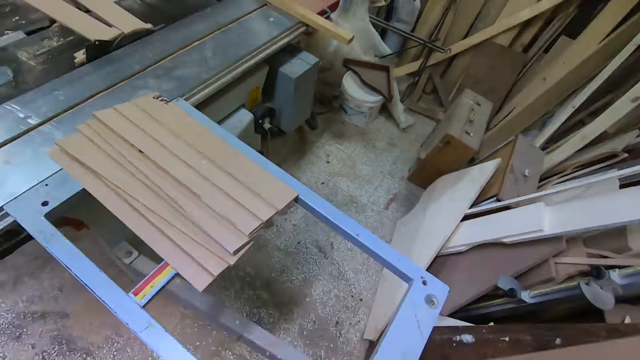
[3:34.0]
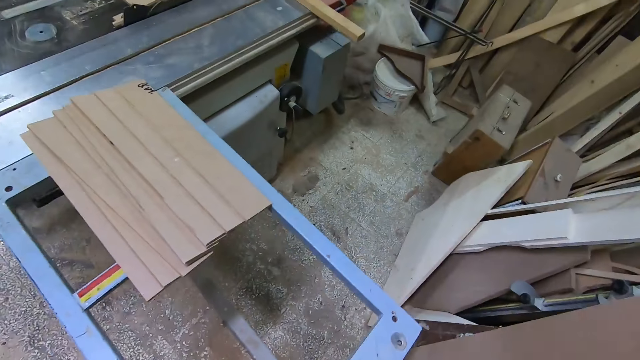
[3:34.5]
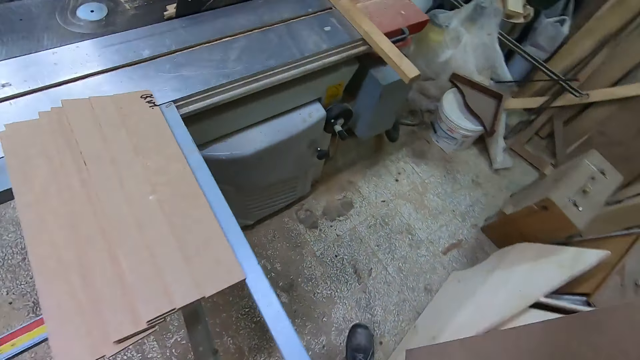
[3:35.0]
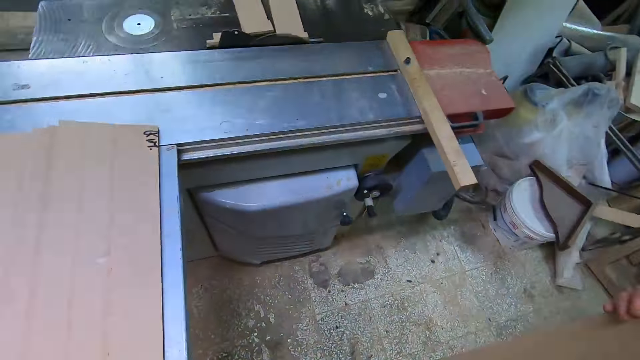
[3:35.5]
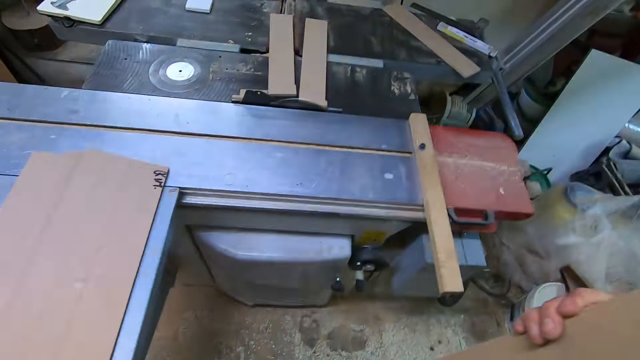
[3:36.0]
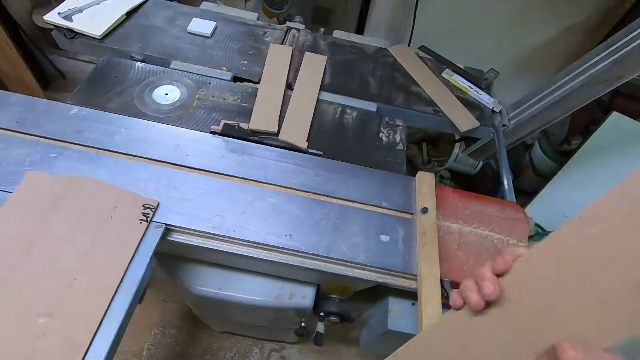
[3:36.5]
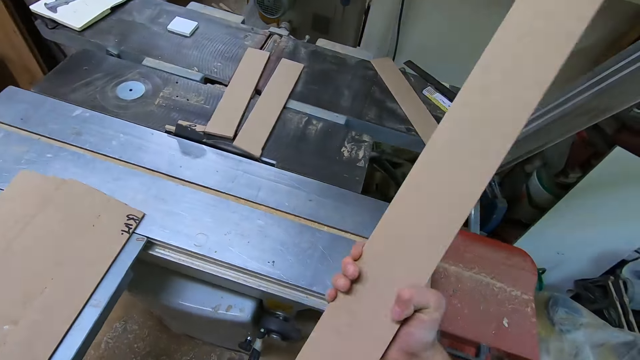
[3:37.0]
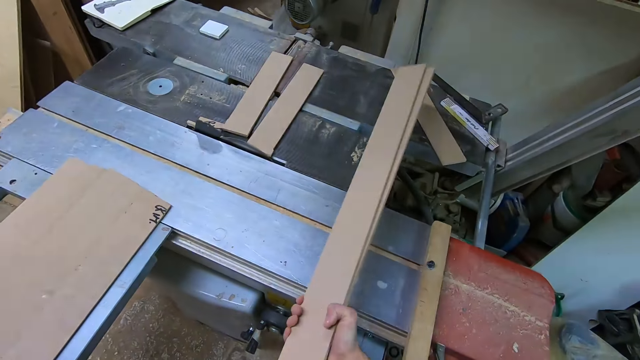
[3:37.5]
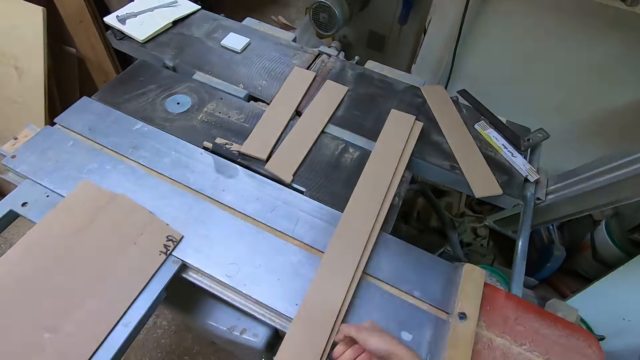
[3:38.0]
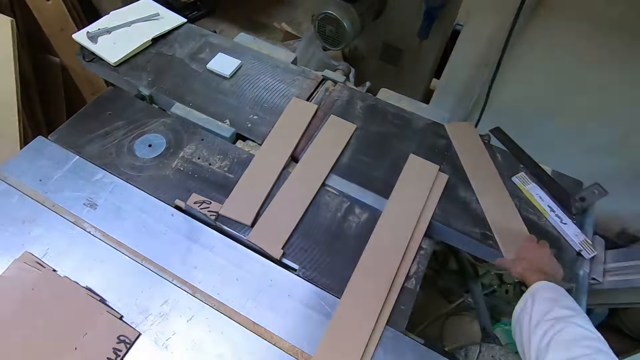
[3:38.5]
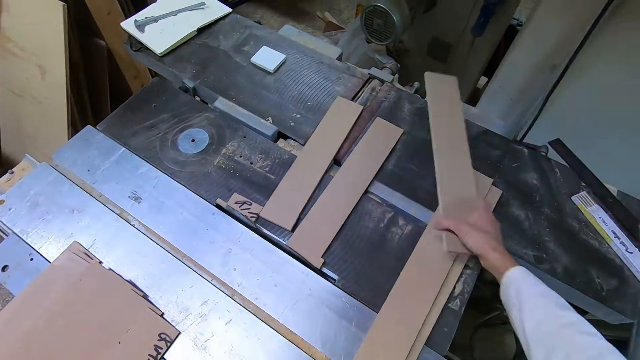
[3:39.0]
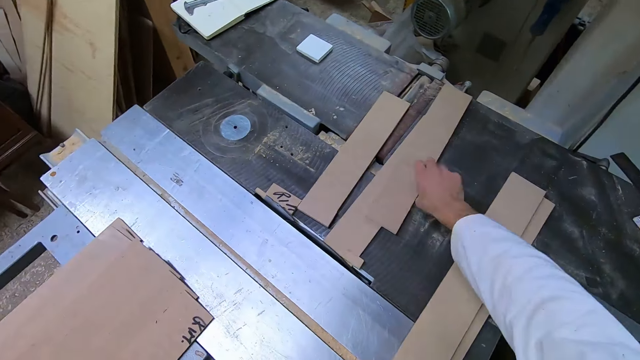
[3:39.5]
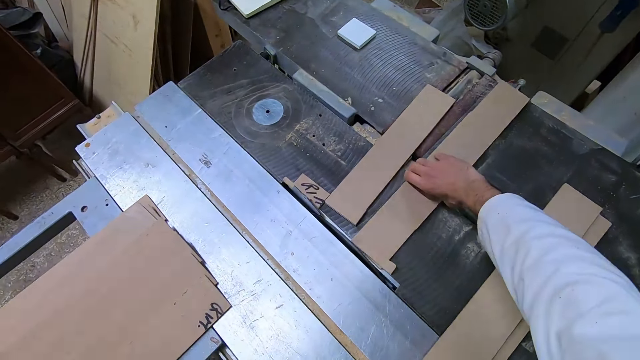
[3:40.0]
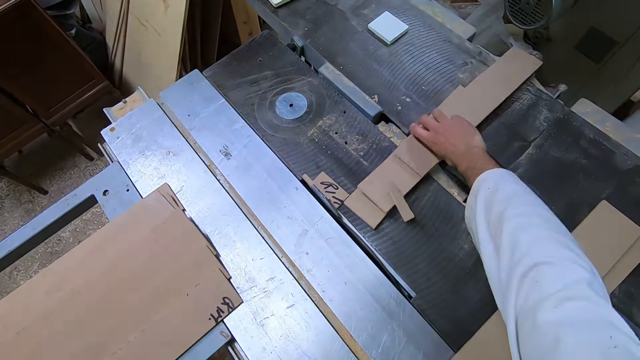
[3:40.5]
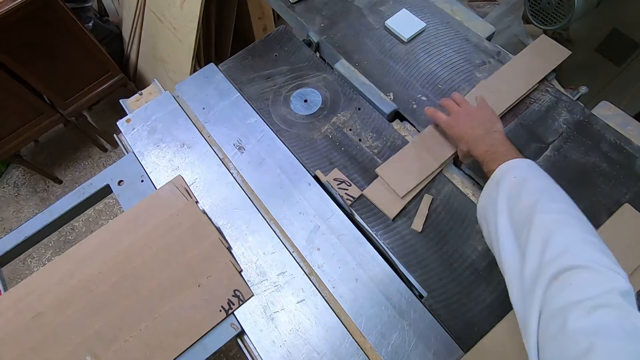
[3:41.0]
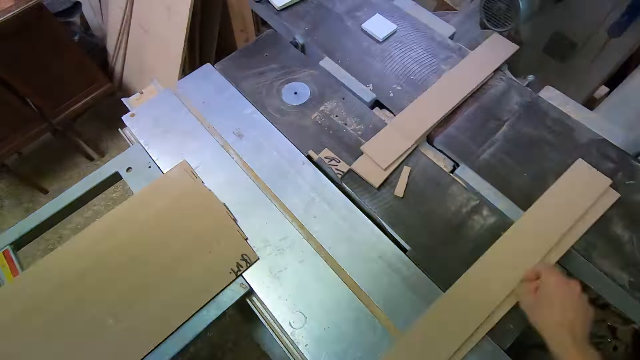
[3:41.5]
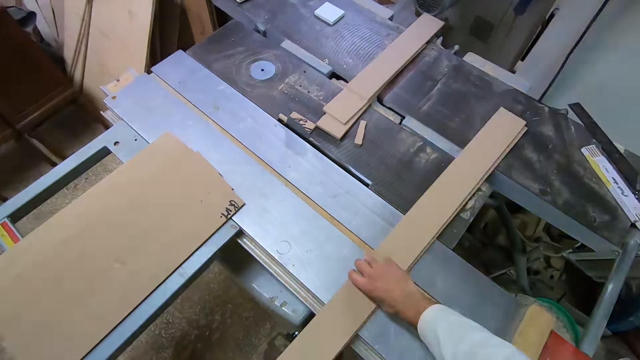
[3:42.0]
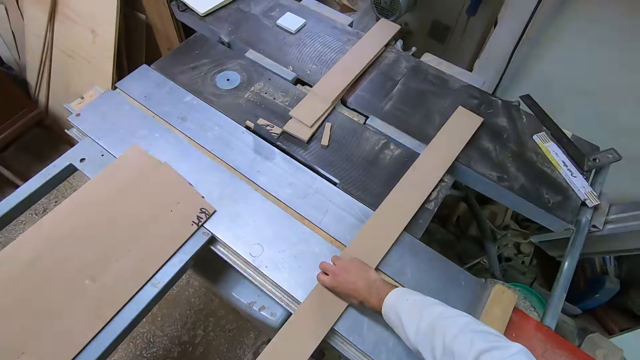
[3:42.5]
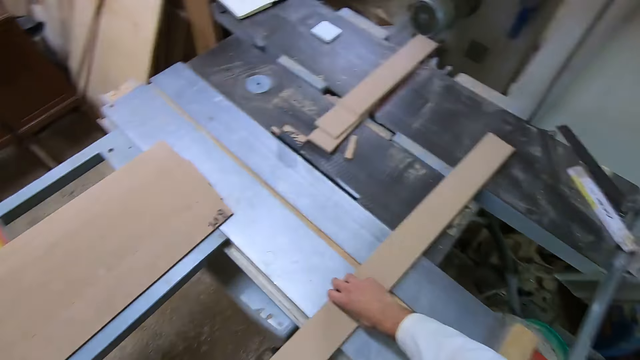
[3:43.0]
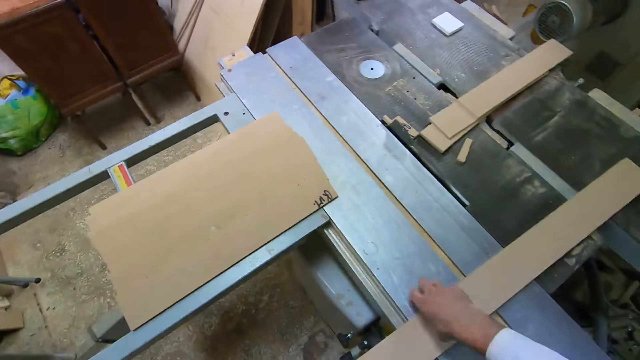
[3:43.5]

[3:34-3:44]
The camera wearer stops in front of the table saw machine. They drop the woods by the table saw machine. They pick up a wood on the side of the table saw machine and hold the timbers. They pack some wood on each other on the side of the table saw machine. They unhand the timber and hold the timber.

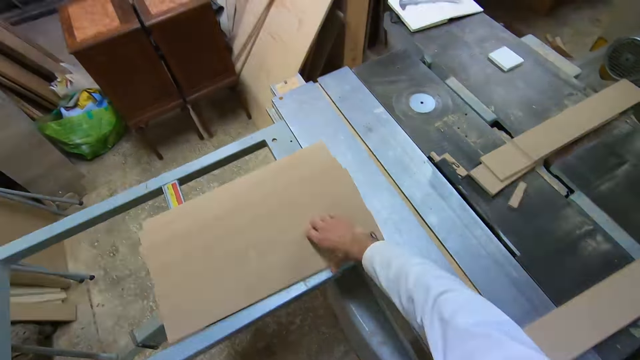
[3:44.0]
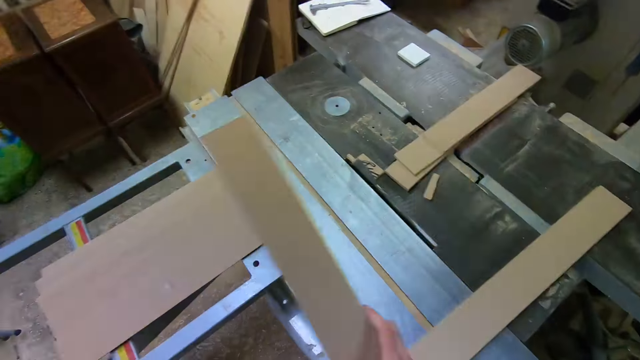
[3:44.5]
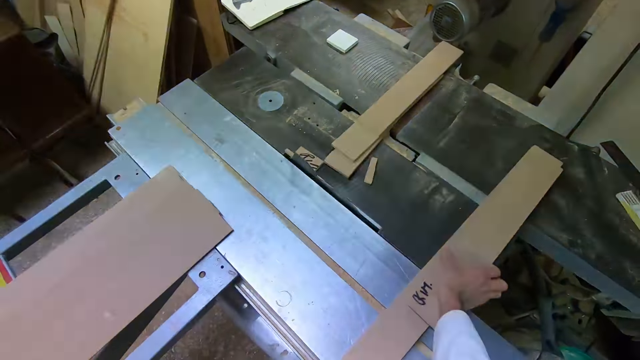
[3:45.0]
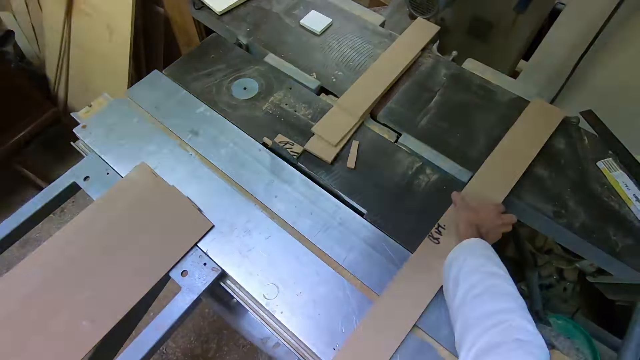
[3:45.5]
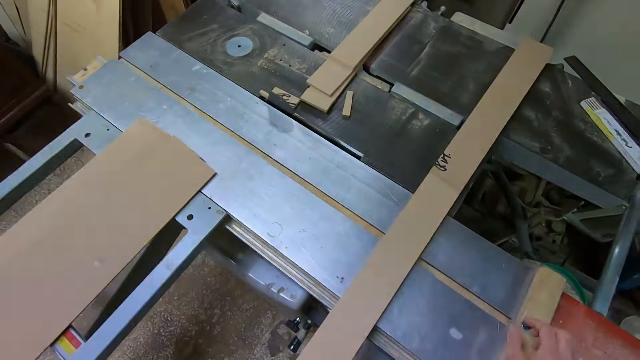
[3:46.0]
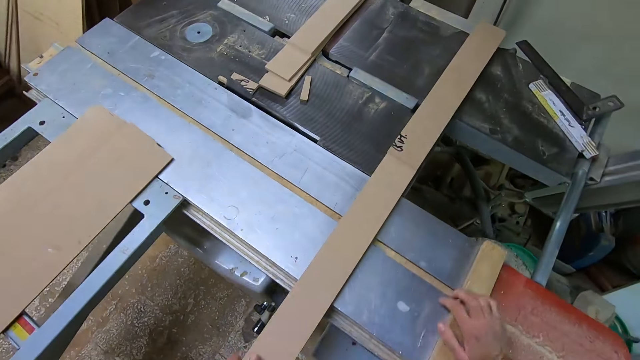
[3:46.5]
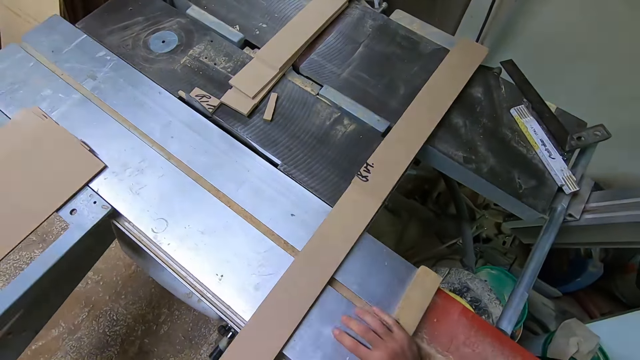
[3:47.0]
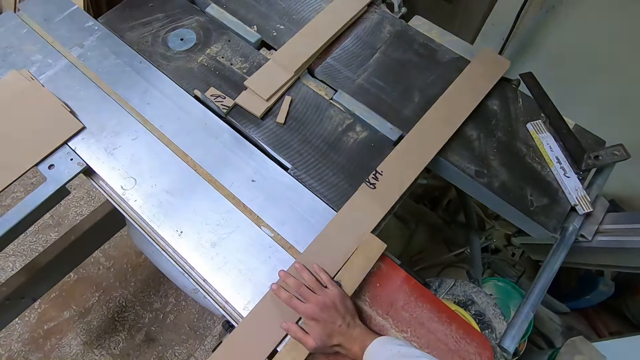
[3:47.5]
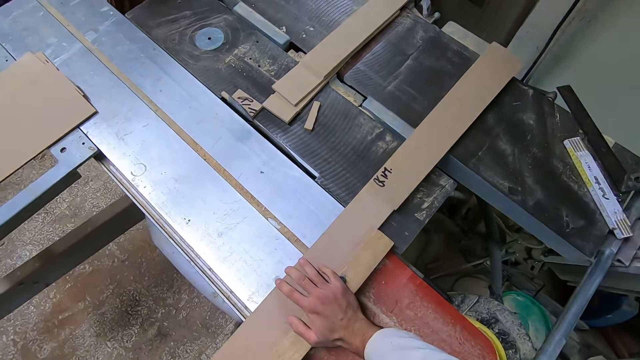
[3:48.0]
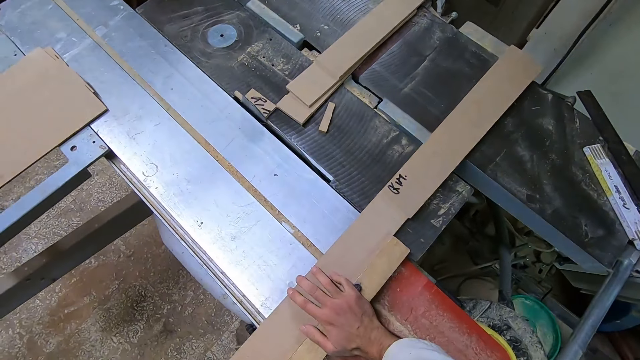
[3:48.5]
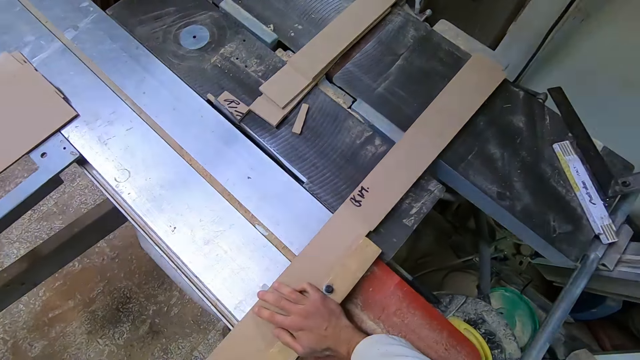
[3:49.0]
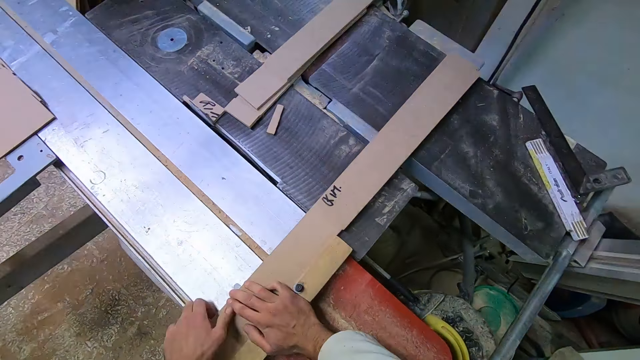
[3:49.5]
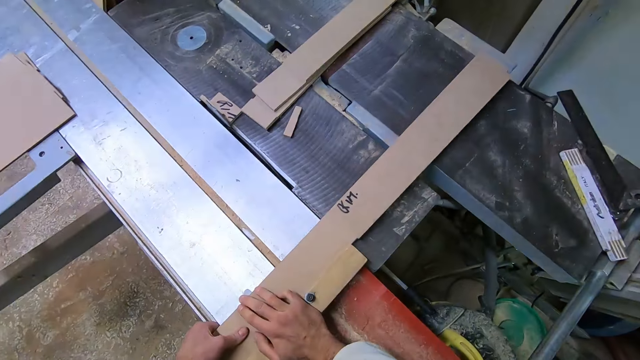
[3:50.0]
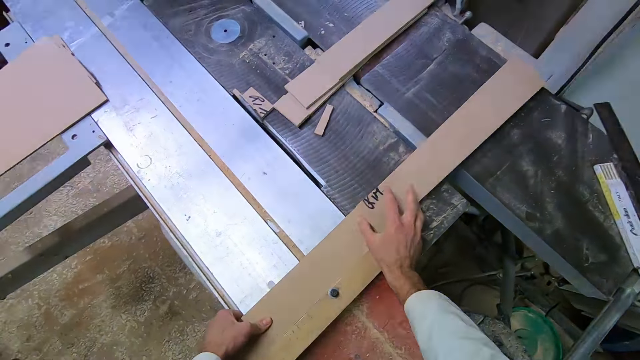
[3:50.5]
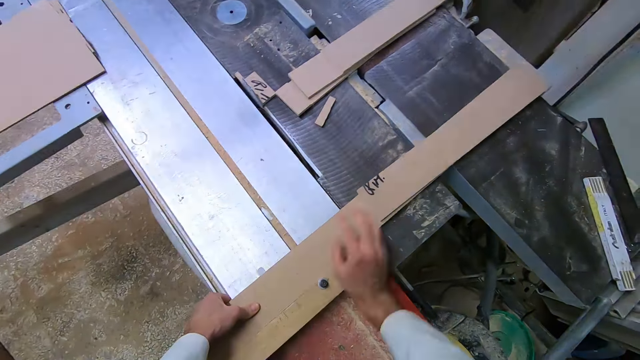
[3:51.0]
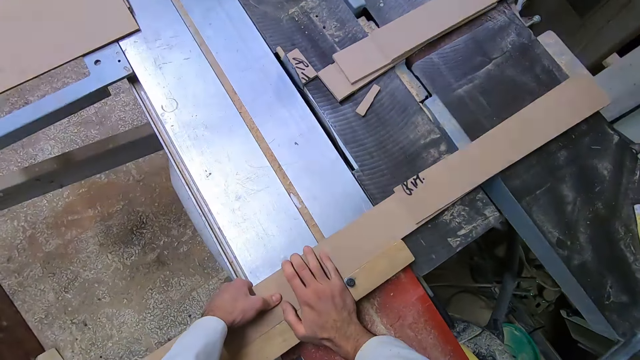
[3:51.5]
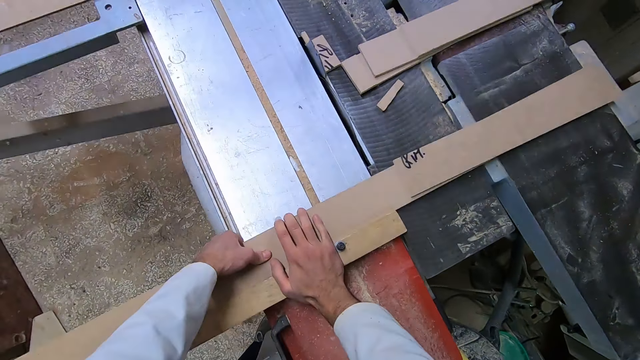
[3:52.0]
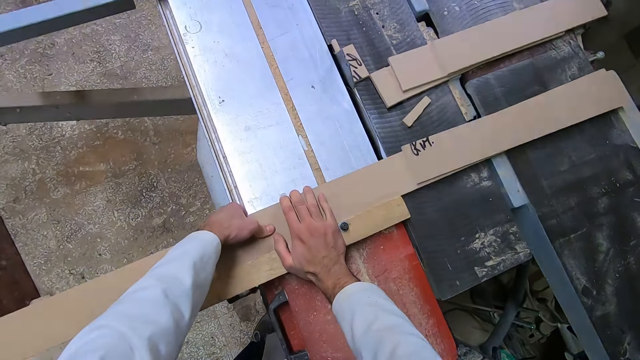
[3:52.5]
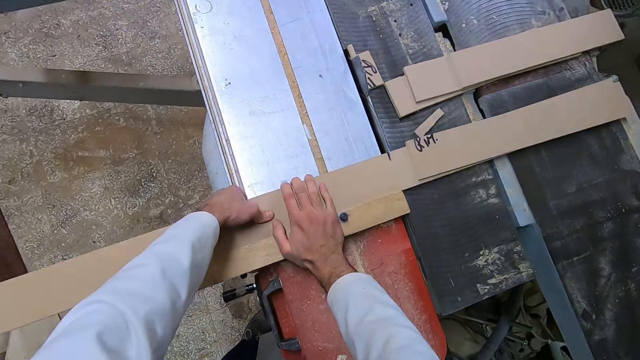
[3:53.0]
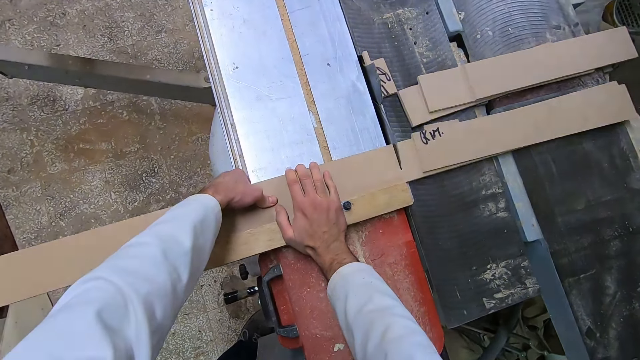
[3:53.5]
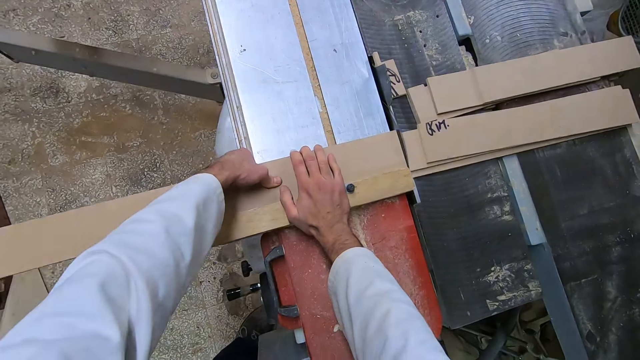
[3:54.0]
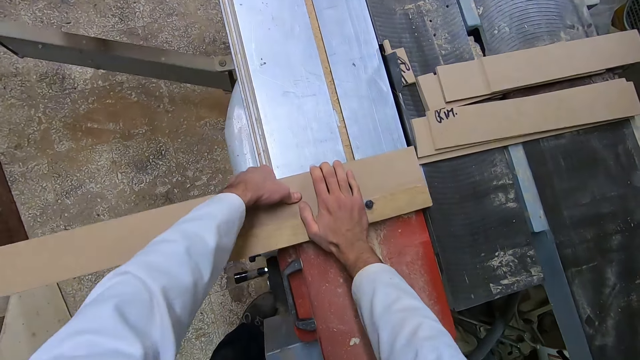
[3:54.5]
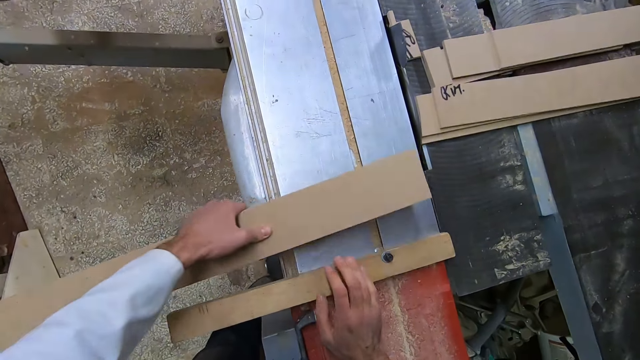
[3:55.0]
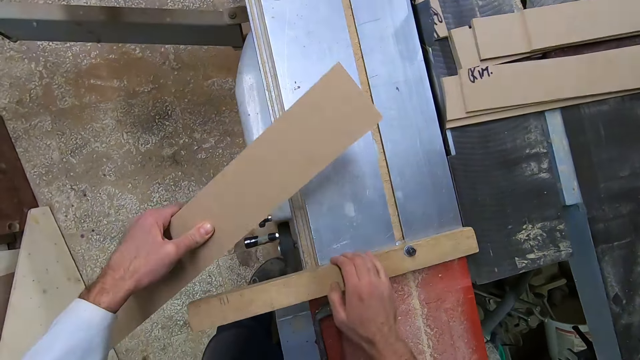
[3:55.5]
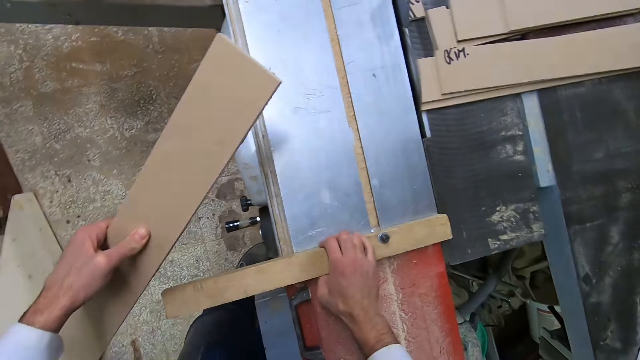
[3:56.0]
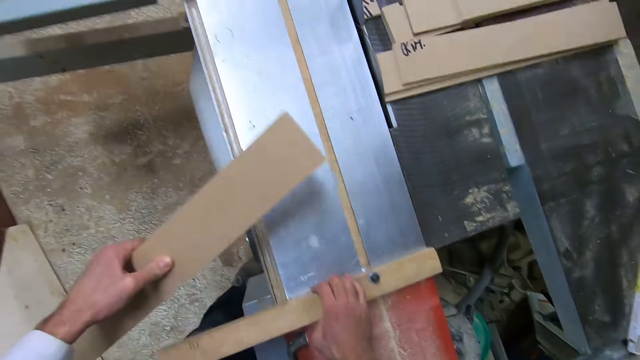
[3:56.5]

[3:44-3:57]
The camera wearer picks up another wood on the side of the table saw machine. He places the wood on the wood on the table saw machine. He adjusts the table saw machine to the wood. He smoothens the timber using the table saw. He adjusts the woods on the table saw machine. He works on the woods with the table saw machine. He removes the wood from the table saw with his left hand.
